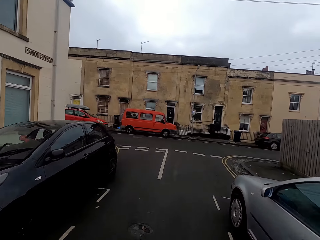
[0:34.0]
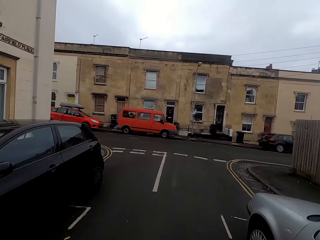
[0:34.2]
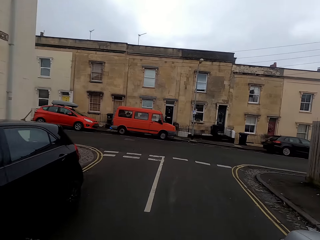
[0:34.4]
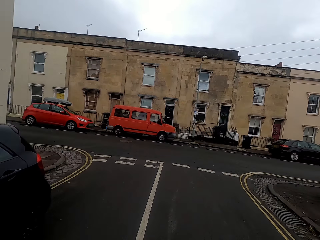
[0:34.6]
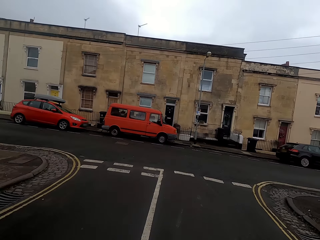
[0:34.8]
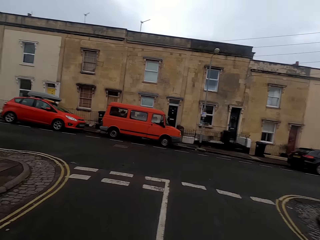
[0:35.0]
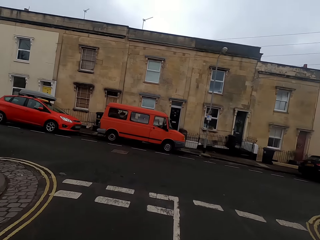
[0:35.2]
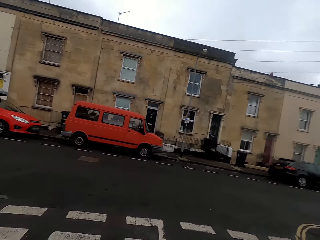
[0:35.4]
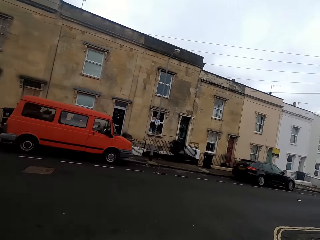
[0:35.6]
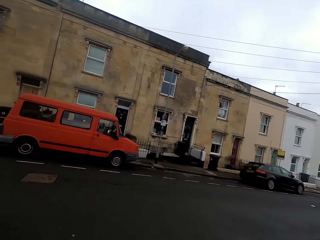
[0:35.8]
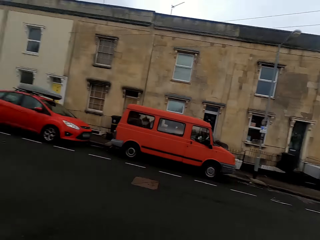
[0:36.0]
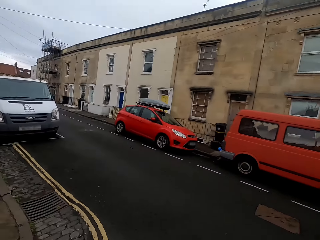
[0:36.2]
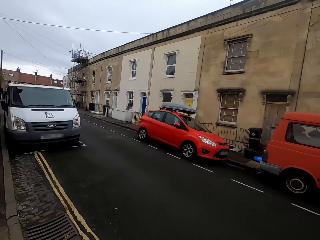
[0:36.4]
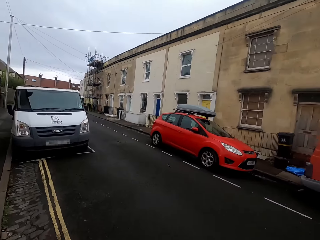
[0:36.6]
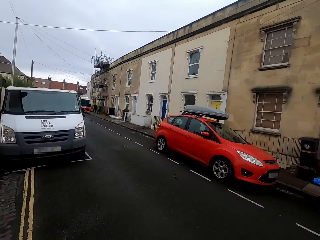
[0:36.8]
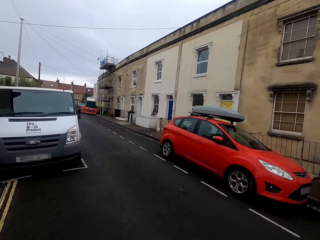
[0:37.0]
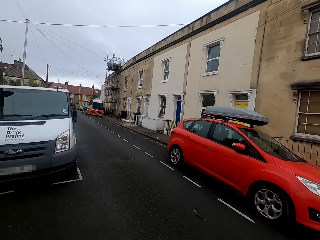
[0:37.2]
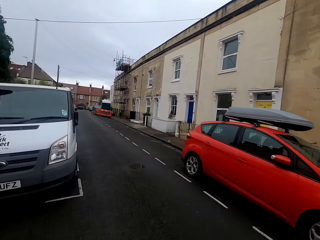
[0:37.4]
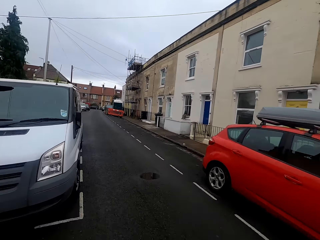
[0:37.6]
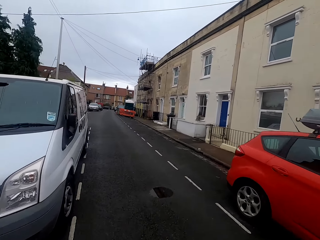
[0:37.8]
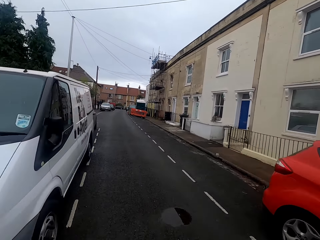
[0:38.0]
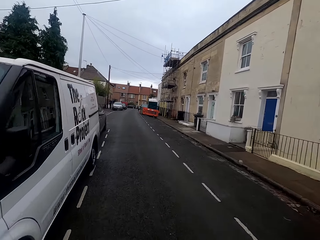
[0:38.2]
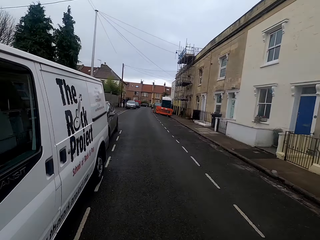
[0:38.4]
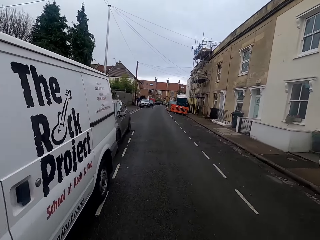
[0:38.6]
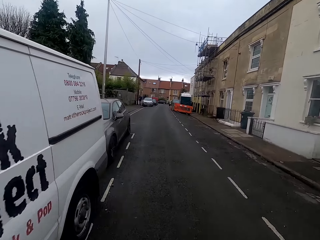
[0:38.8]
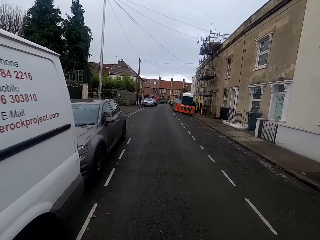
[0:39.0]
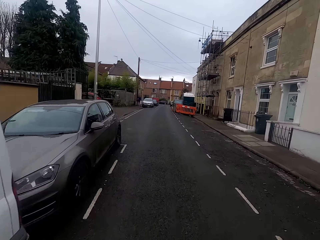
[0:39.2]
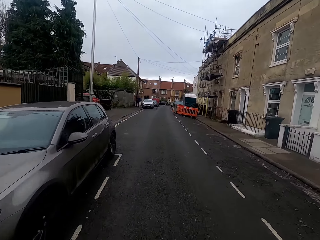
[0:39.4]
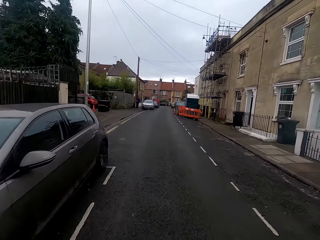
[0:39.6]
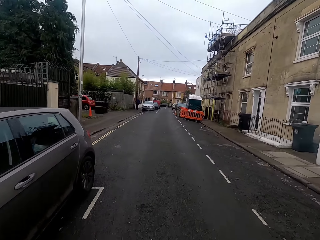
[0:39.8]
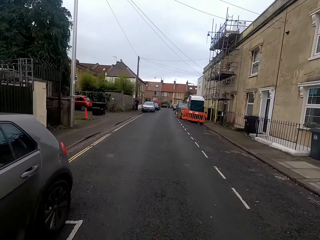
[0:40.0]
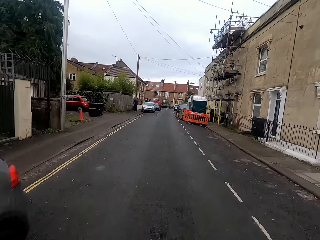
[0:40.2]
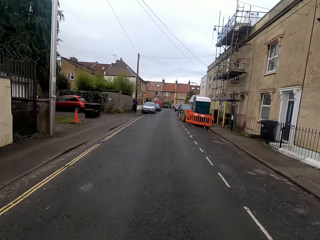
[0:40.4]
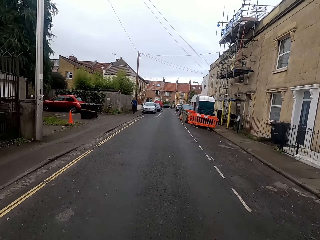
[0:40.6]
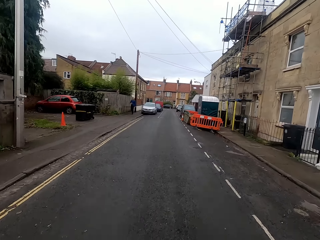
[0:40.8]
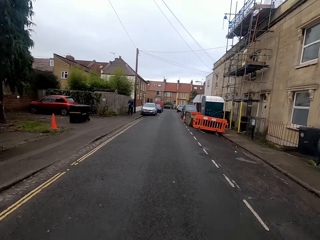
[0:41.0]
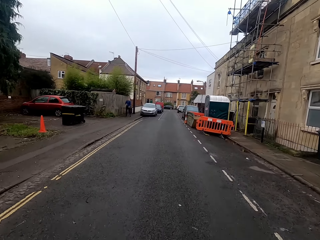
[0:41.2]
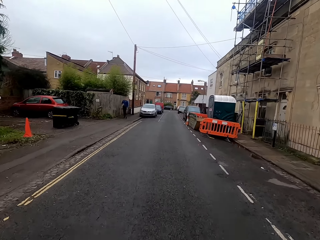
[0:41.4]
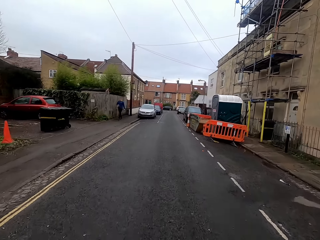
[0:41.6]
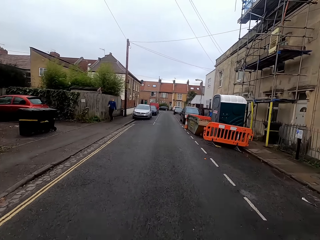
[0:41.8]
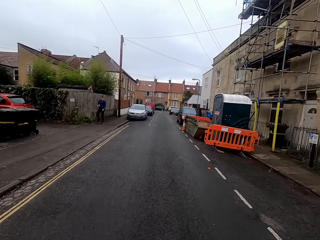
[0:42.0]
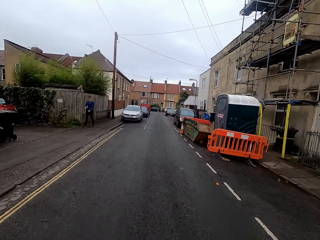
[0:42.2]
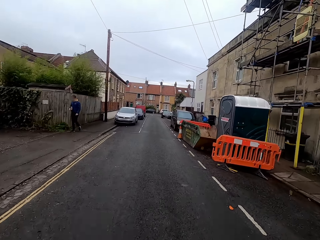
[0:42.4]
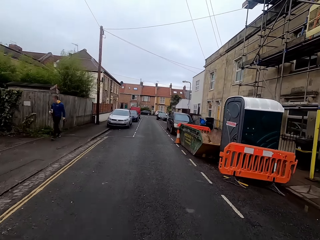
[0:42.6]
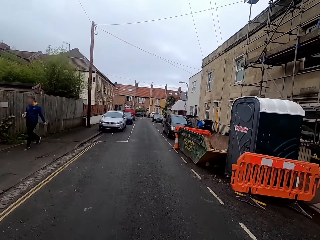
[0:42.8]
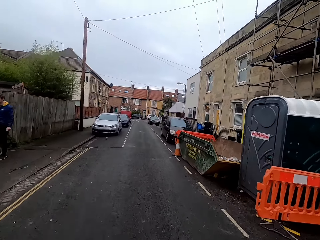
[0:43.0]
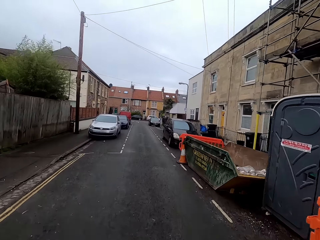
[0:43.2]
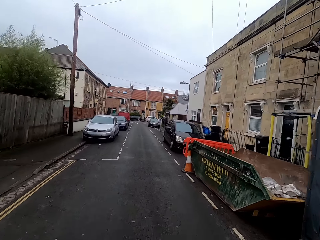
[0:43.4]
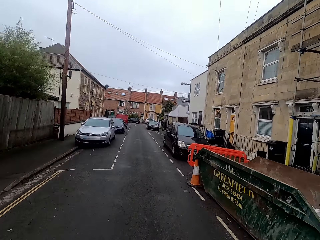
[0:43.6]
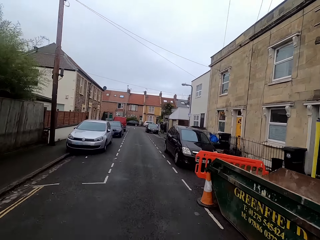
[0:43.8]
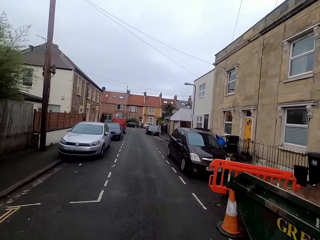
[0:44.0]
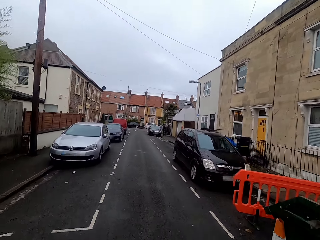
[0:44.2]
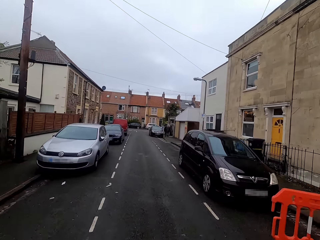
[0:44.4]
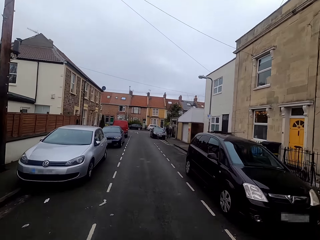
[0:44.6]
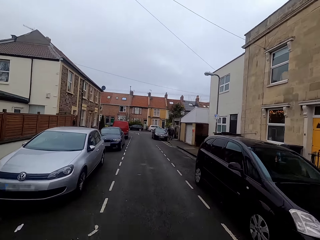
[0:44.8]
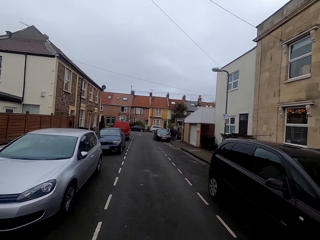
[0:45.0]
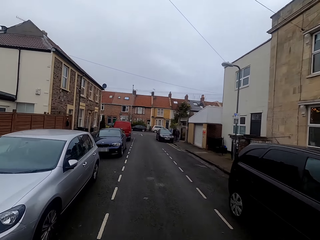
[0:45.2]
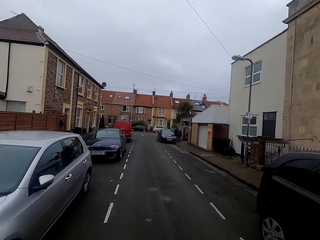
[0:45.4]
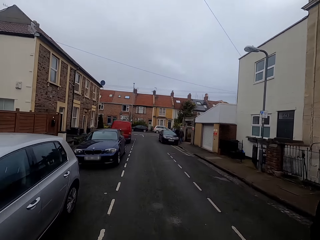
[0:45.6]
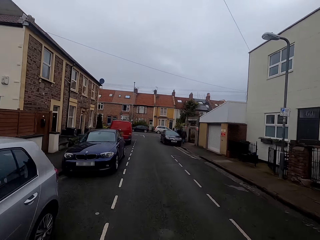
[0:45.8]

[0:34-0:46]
The camera wearer looks at the right side. They turn left on the bike on the road.

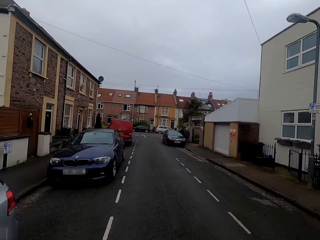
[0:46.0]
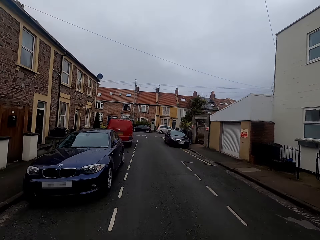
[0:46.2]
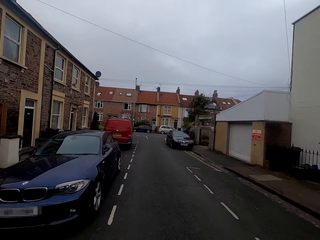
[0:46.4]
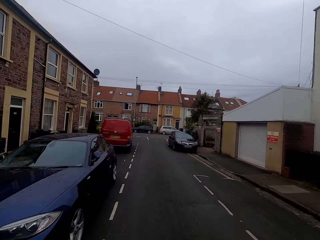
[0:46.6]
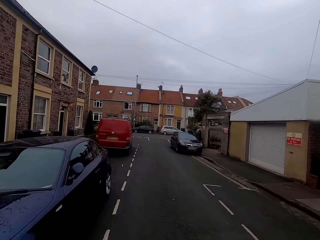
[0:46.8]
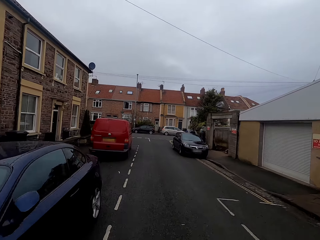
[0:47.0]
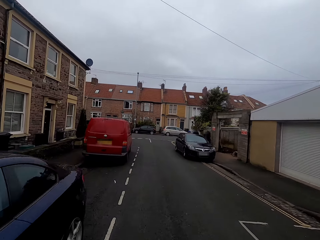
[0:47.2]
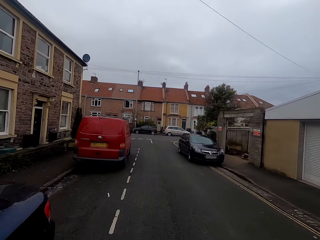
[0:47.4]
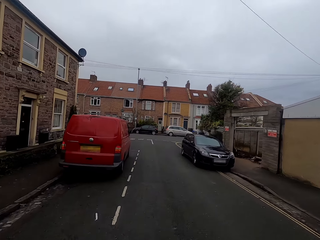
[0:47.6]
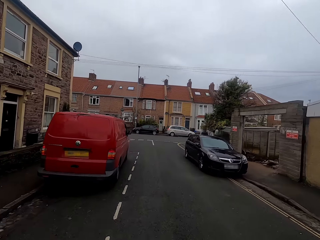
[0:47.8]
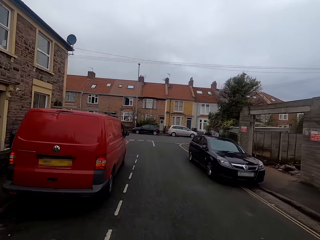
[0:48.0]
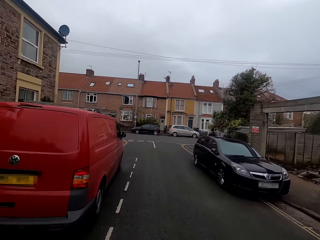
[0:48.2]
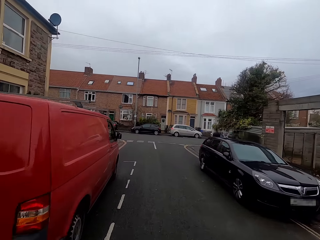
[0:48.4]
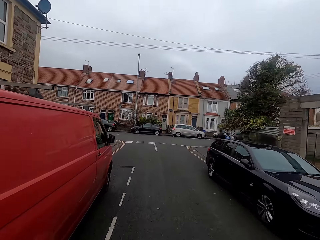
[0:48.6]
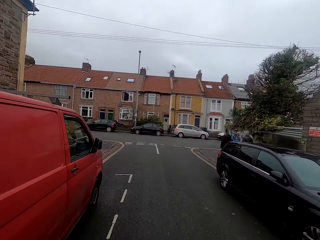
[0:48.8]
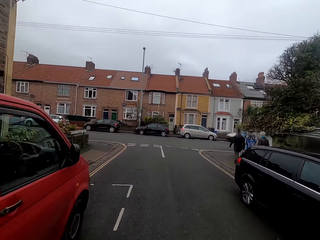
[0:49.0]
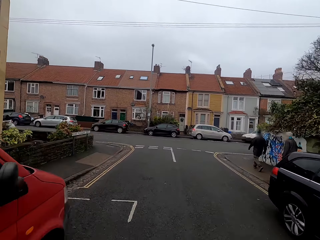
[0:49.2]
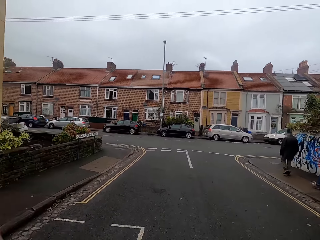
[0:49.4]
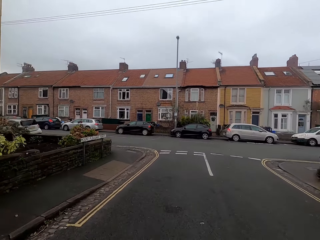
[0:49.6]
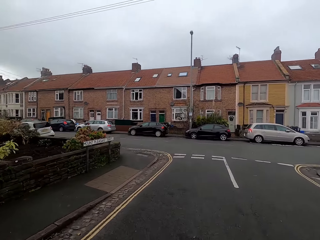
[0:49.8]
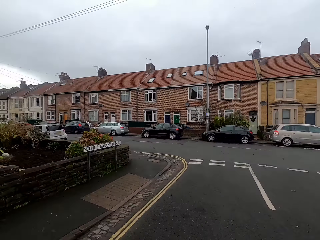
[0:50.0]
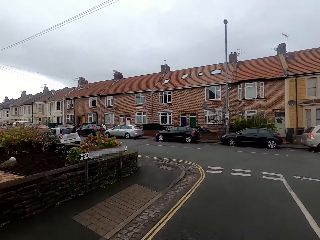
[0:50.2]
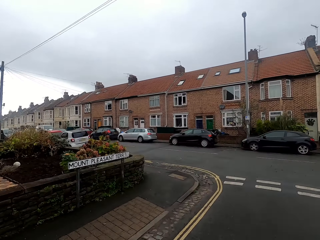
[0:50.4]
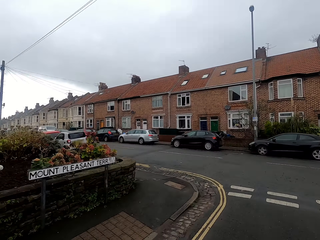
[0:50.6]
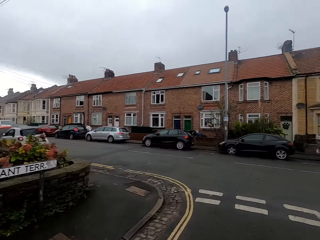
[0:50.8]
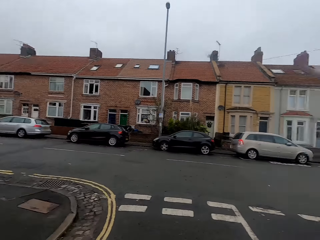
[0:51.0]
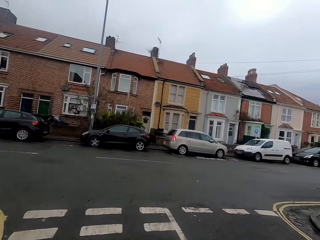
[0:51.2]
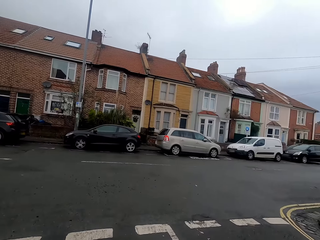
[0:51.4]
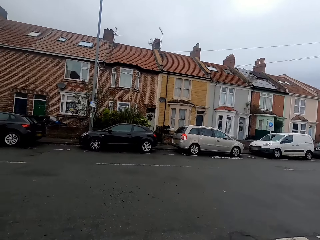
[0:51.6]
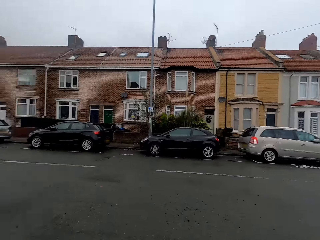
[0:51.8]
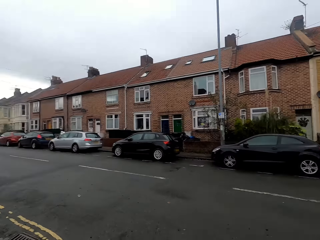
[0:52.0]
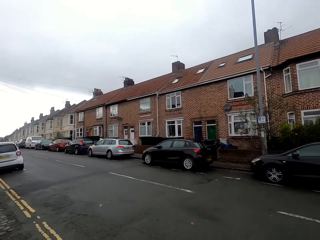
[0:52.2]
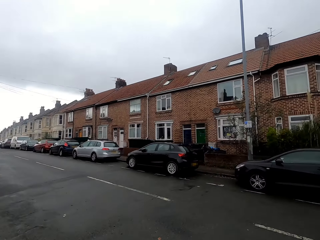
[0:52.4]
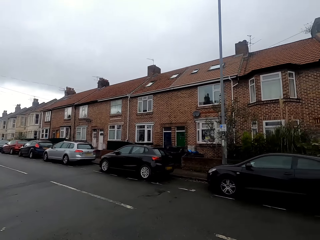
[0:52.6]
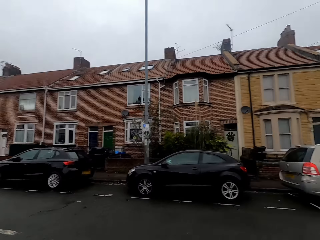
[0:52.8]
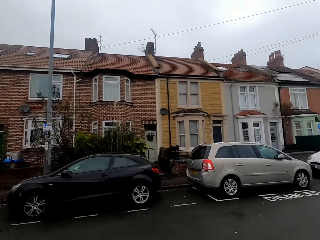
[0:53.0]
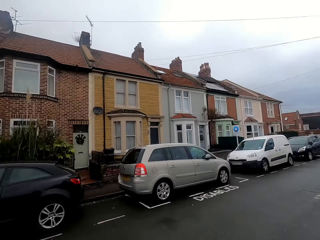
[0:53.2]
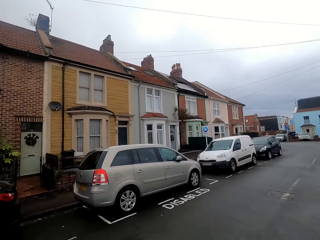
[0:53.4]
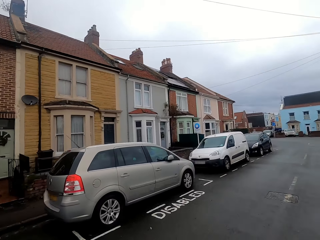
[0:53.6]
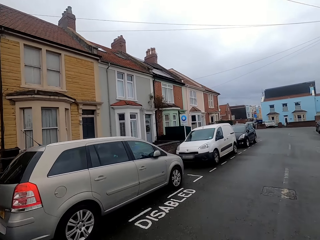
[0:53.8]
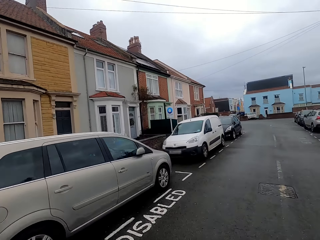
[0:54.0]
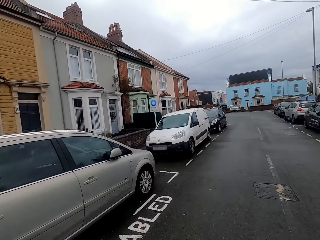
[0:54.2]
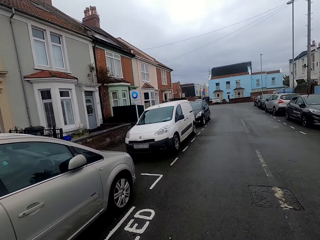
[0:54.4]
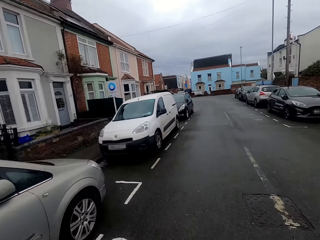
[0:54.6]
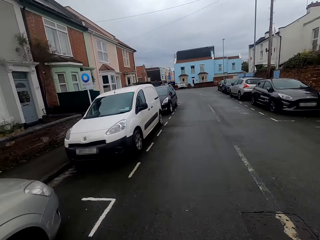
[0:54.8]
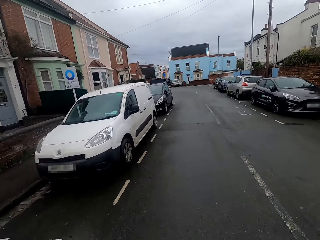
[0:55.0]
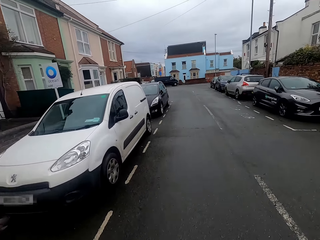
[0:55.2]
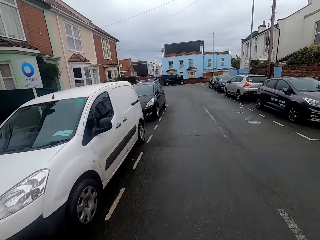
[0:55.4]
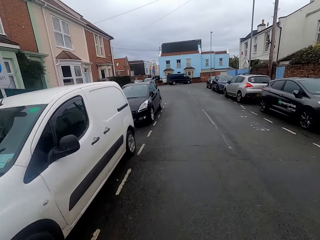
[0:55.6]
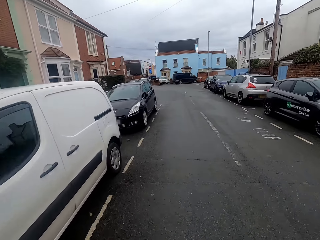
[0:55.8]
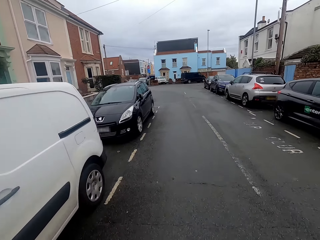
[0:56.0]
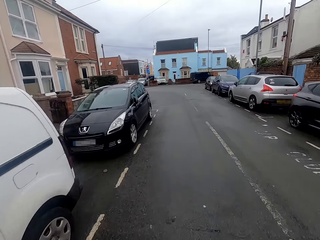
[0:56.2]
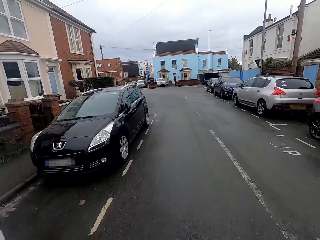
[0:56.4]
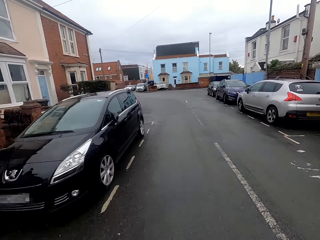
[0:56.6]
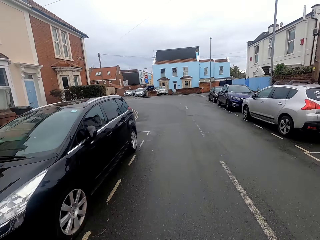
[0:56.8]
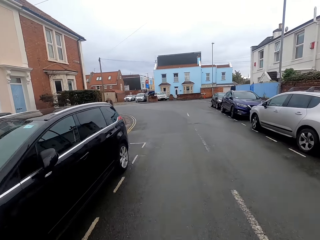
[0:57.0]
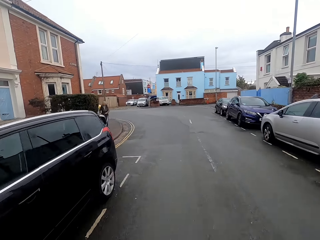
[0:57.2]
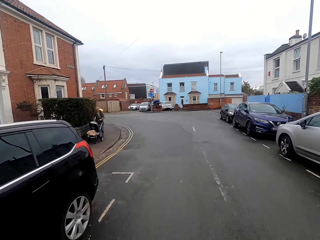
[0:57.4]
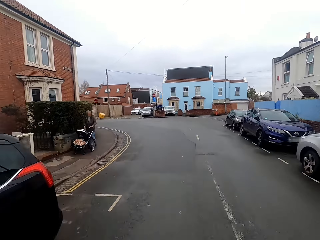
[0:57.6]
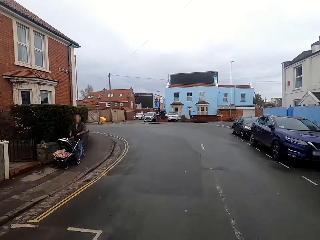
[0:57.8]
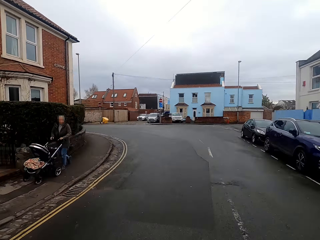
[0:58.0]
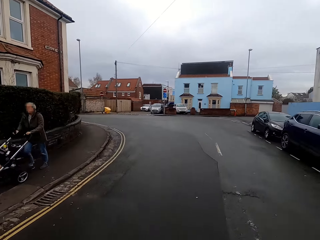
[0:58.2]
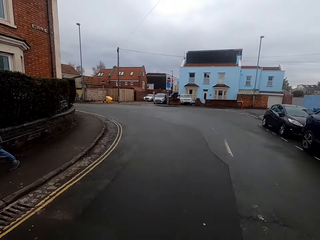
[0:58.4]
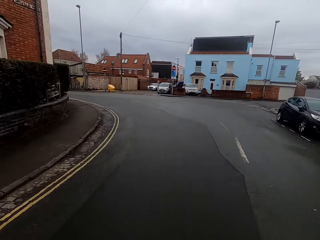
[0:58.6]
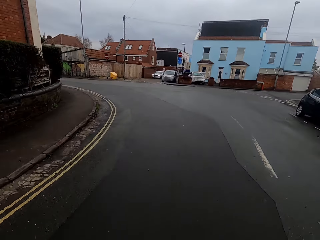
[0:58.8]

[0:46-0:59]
The camera wearer looks around. They turn right on the bike on the road.
